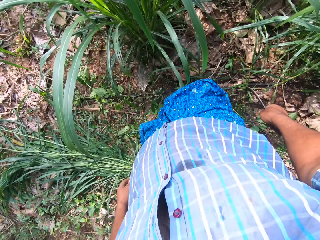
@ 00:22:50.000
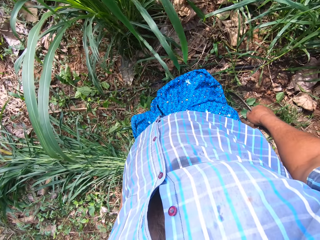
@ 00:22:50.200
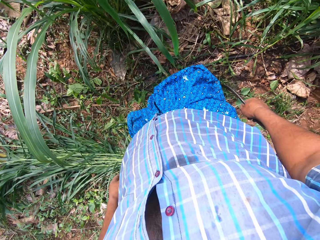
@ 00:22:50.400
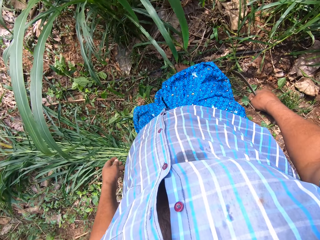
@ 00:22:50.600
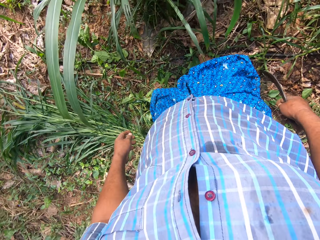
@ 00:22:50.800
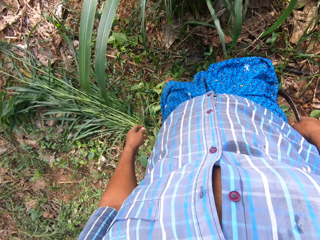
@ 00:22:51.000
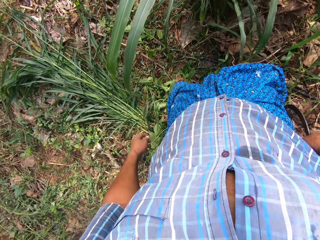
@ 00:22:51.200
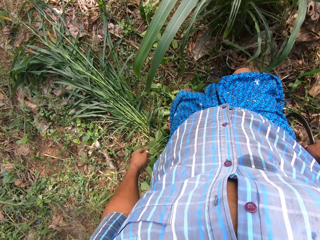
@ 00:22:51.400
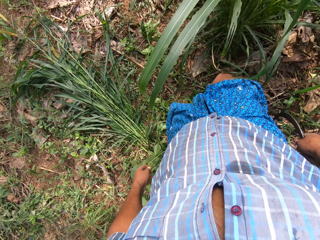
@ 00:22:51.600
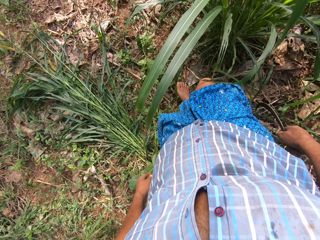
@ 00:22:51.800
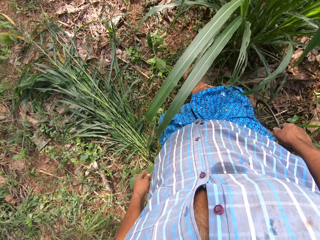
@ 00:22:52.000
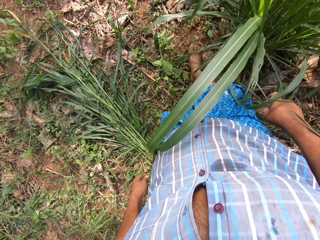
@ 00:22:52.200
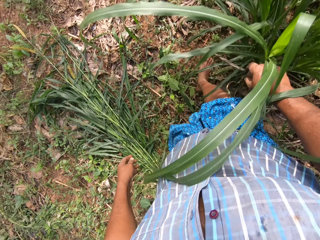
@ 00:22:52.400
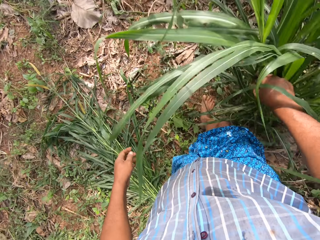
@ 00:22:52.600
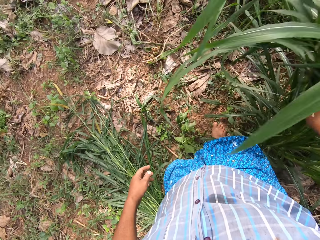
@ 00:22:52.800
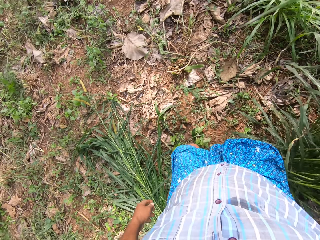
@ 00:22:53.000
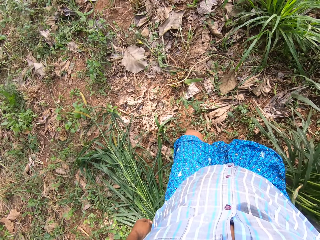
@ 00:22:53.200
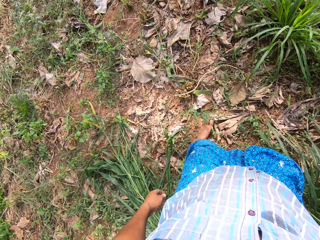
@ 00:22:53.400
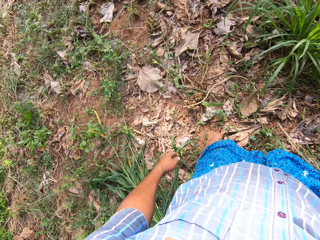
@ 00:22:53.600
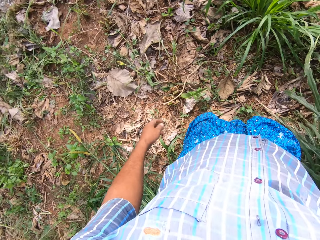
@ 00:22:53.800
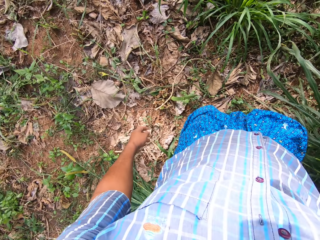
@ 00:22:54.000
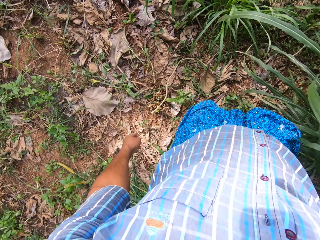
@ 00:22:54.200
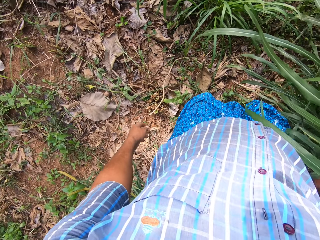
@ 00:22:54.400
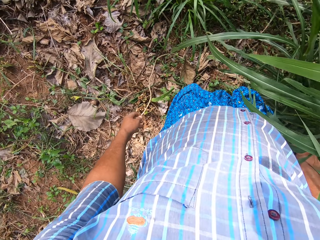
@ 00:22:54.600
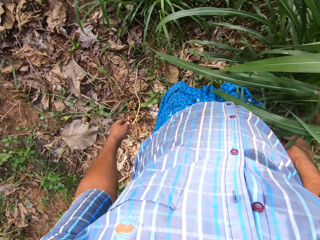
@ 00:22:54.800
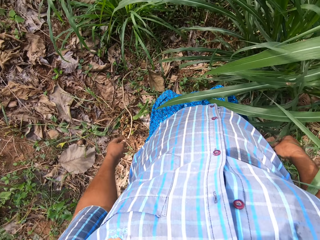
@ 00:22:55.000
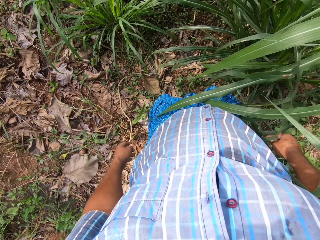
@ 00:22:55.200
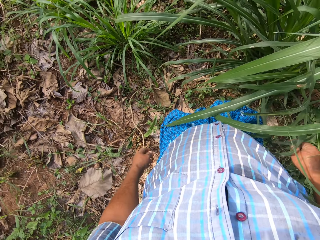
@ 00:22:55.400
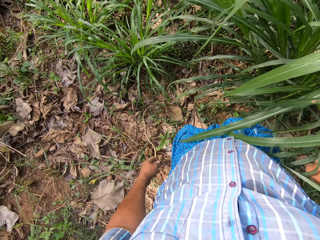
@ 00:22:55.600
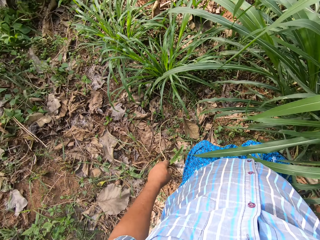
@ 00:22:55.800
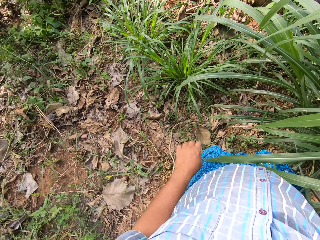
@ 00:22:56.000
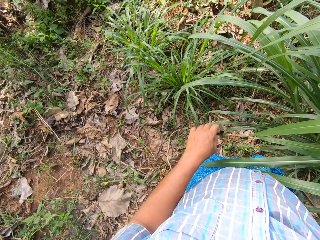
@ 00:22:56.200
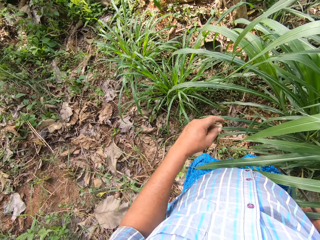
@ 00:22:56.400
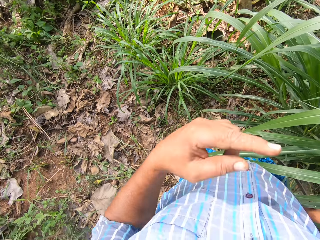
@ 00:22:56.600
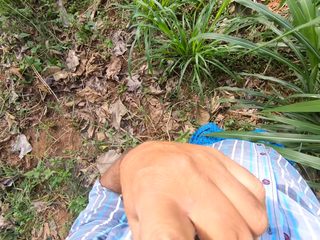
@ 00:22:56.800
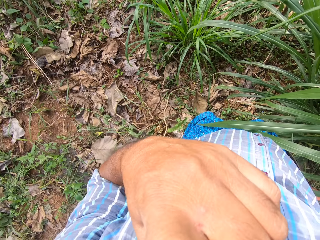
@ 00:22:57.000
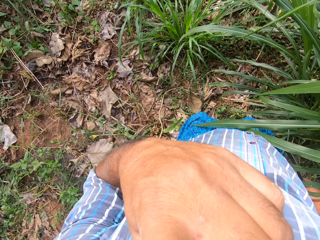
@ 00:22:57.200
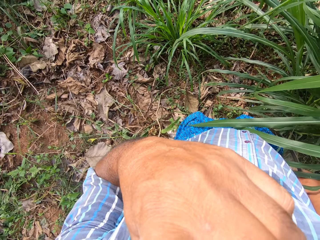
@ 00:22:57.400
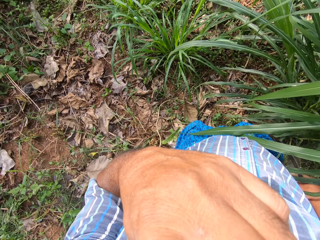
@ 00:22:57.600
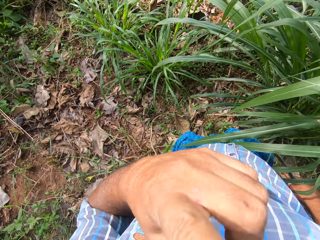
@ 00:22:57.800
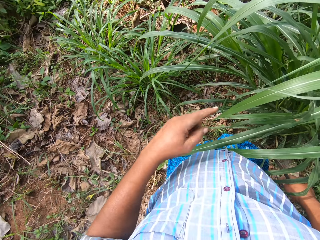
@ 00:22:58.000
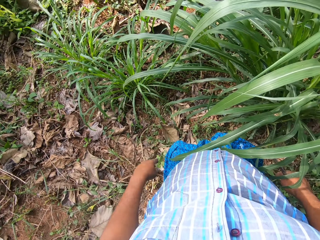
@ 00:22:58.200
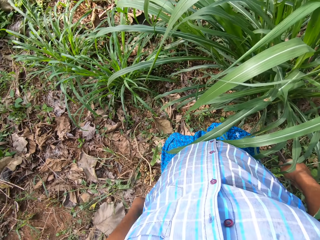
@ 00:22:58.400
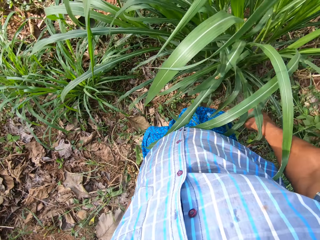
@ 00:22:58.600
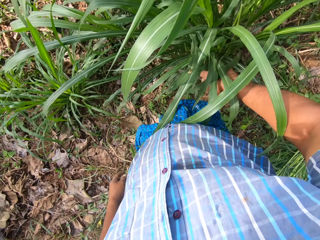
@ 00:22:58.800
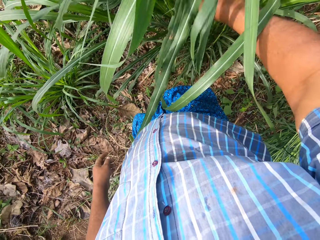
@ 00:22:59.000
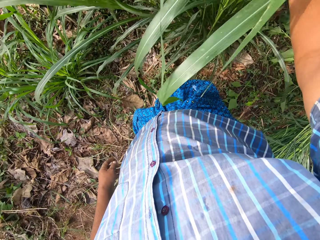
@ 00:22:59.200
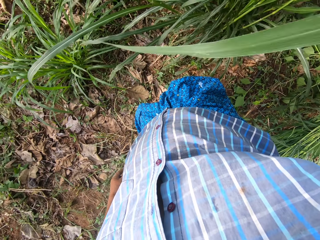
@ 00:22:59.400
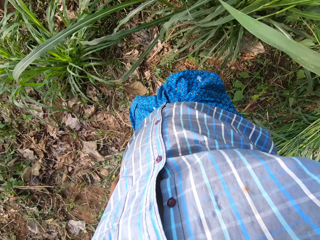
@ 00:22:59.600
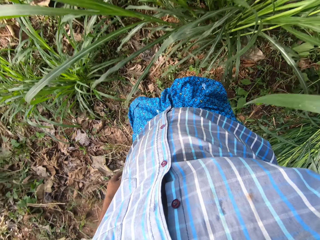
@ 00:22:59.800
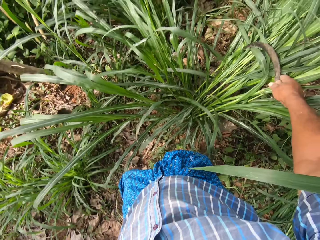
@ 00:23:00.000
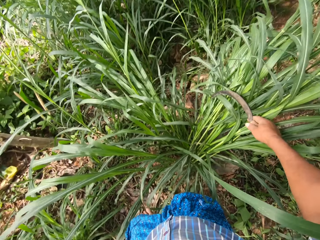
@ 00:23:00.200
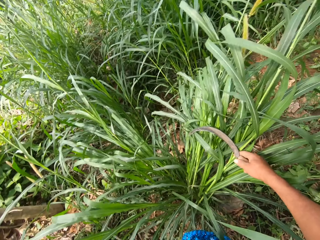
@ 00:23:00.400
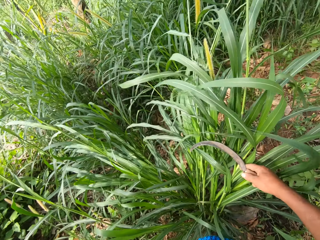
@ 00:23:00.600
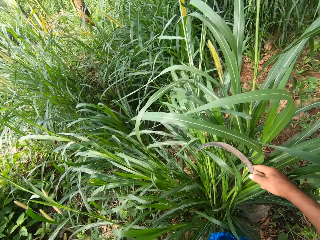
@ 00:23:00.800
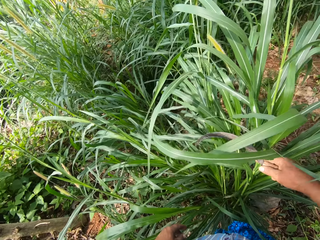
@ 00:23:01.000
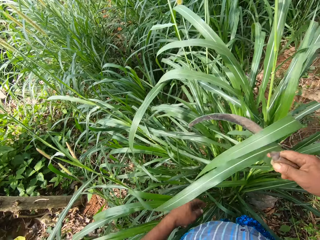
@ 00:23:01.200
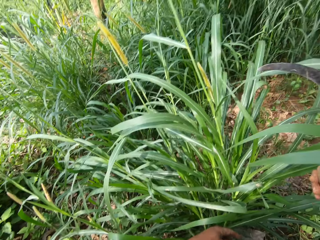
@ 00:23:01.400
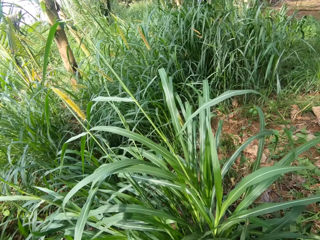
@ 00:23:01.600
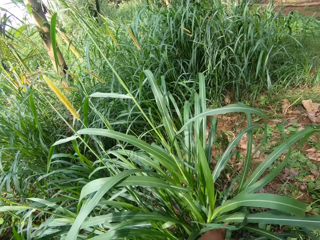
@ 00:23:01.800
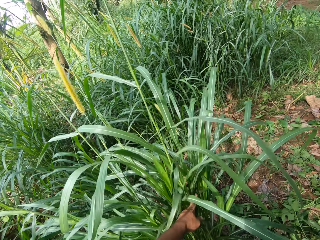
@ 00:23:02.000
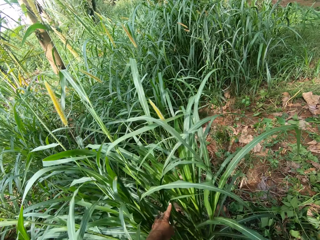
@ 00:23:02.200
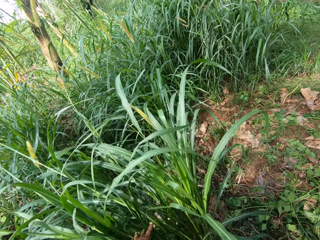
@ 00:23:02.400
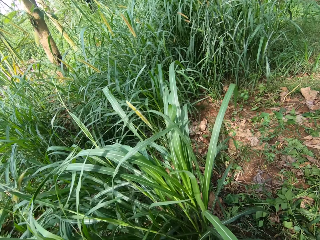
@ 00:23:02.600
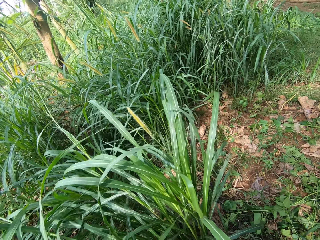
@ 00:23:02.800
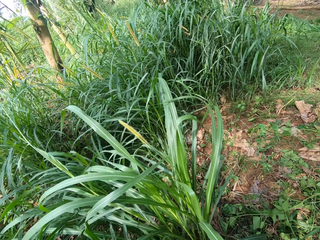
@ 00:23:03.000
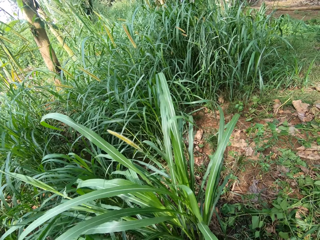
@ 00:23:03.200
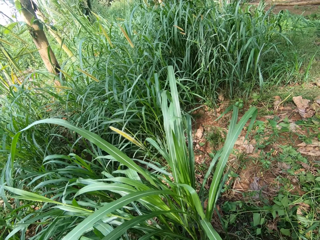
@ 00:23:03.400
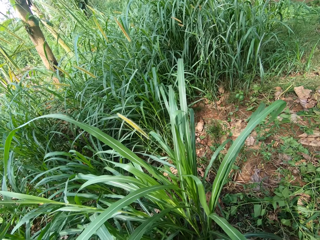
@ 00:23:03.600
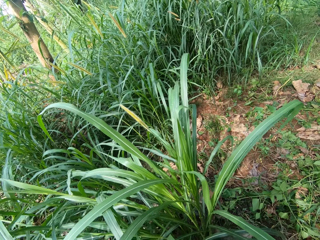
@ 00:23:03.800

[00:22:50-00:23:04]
The camera wearer moves the Napier grass.

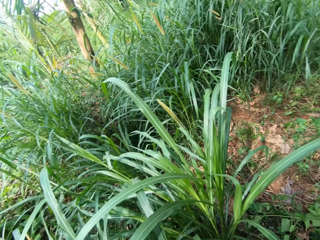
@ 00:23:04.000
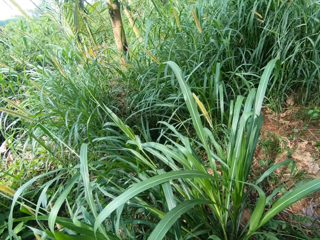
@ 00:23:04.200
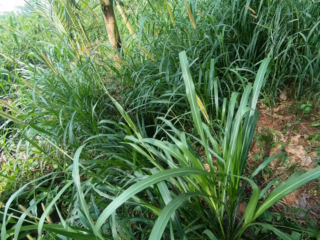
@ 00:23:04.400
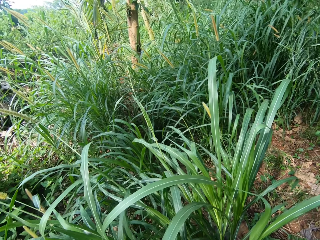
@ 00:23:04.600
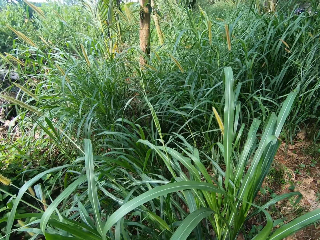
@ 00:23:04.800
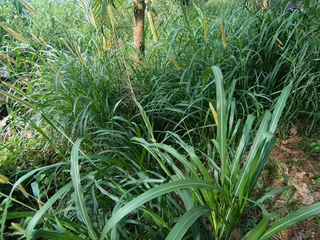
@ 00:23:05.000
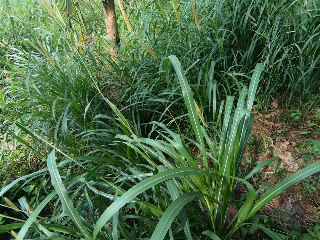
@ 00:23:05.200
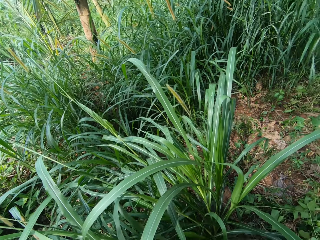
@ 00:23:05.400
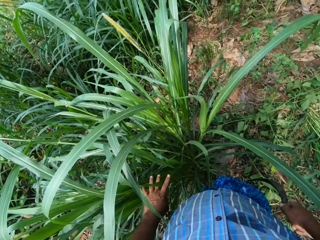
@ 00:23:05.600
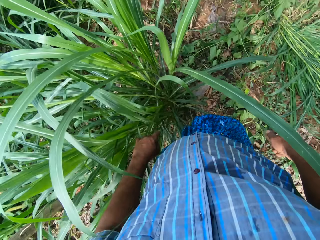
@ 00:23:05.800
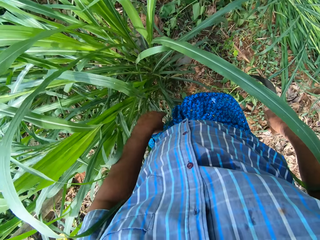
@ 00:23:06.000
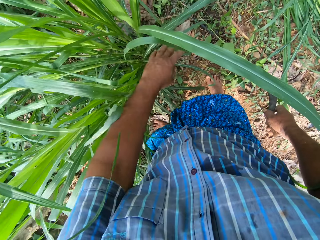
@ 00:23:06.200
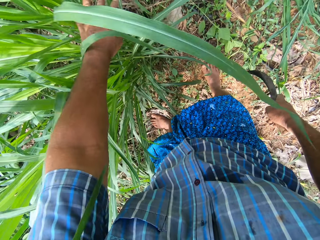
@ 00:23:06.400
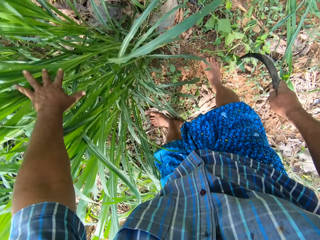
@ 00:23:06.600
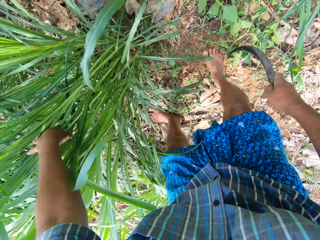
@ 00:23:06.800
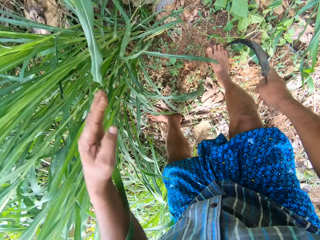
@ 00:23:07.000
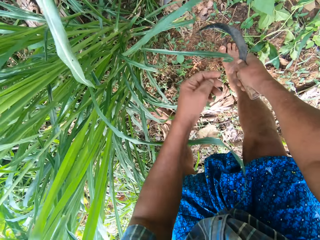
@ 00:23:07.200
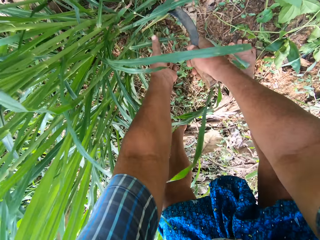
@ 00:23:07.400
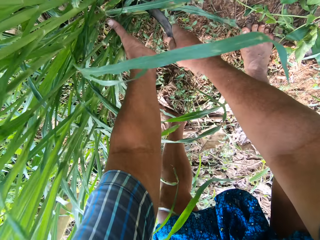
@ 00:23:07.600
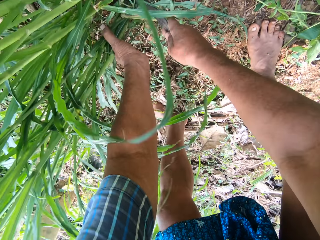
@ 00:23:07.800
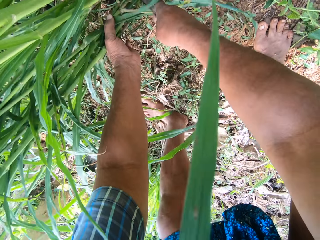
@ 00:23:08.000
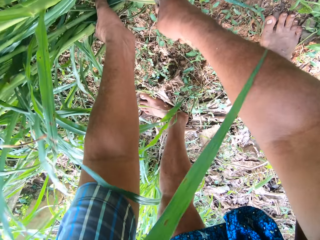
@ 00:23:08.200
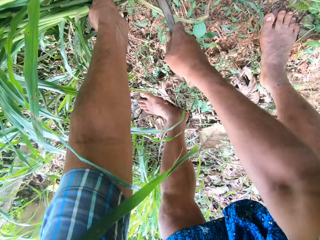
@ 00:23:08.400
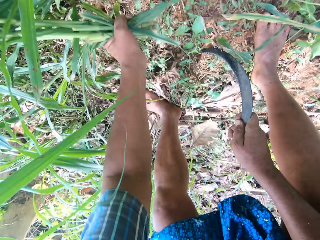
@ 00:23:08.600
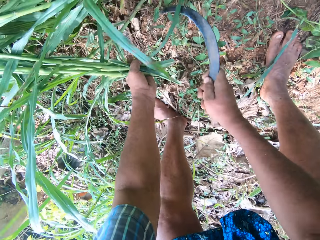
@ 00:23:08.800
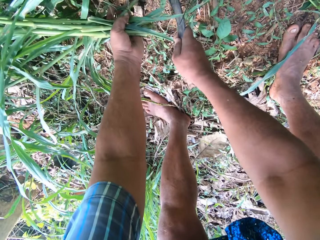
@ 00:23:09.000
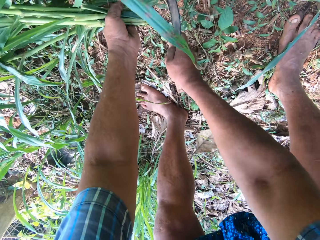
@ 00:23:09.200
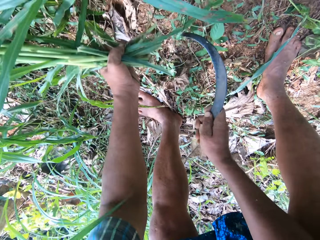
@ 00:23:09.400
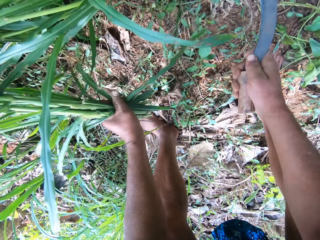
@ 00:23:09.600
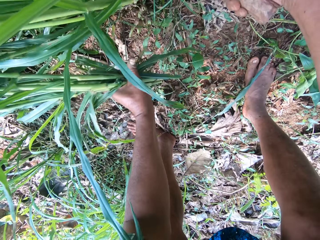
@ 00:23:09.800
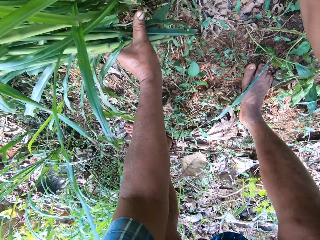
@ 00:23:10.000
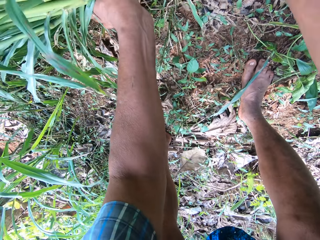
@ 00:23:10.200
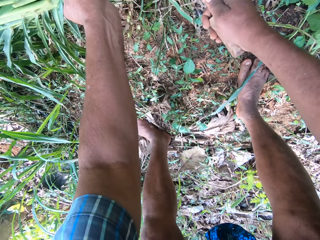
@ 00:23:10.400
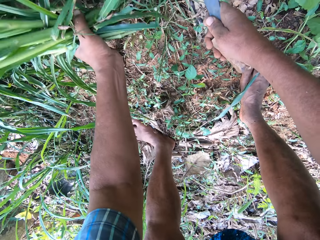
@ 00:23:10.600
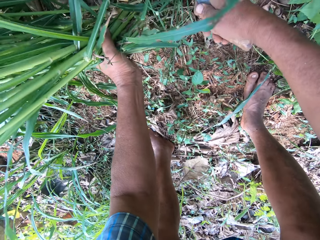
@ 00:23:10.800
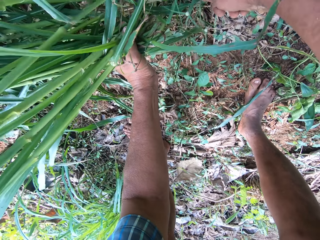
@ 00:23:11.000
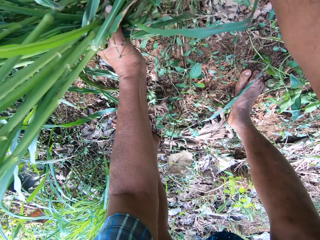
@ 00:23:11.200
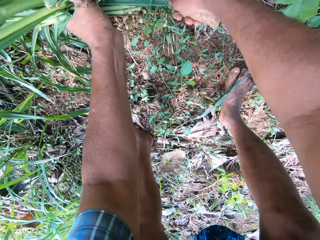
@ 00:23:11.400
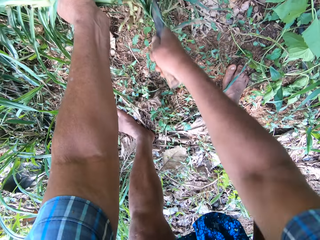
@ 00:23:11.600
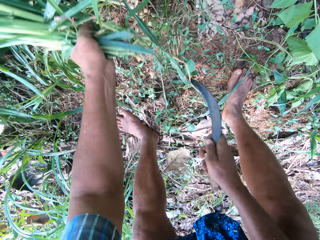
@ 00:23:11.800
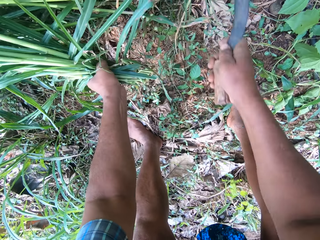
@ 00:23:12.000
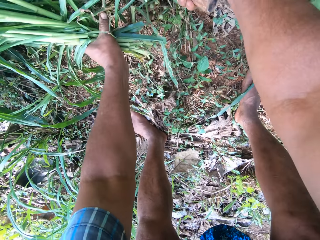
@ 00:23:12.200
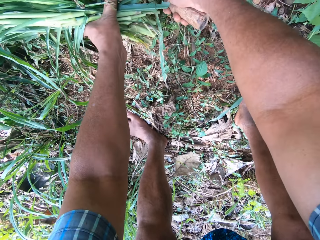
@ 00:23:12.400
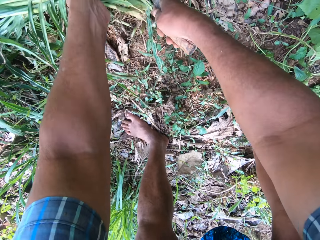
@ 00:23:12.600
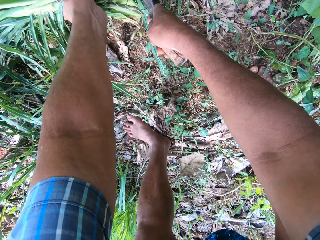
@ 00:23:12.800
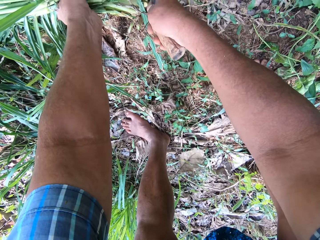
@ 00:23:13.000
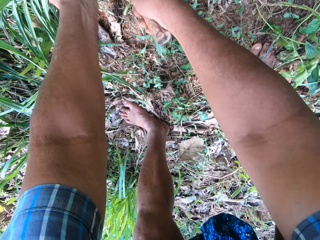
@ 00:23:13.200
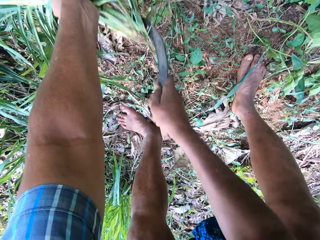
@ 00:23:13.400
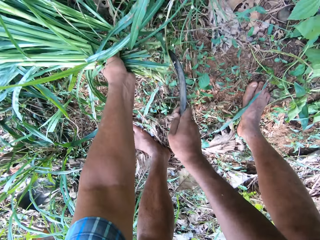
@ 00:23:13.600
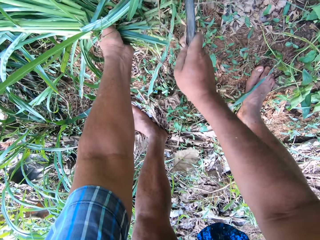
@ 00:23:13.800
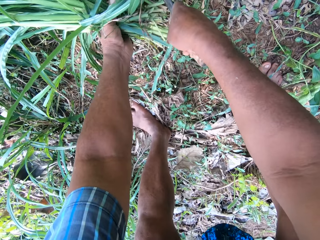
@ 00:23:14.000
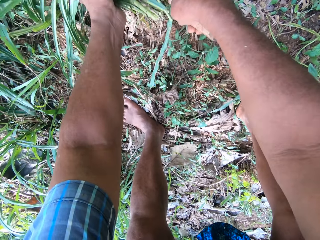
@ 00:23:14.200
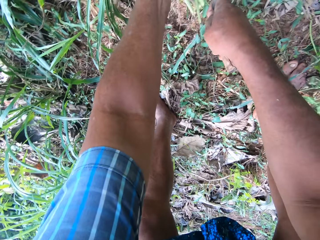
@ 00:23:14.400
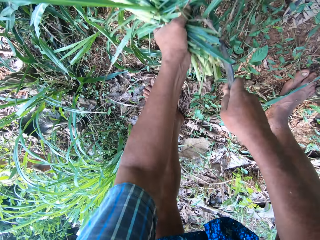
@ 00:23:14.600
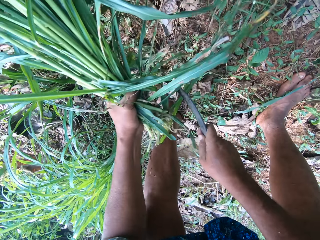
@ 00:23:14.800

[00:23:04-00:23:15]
The camera wearer cuts the Napier grass with the sickle in his right hand.
